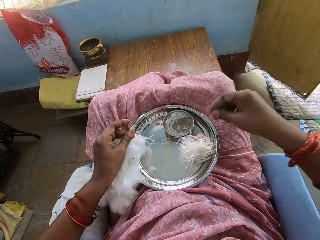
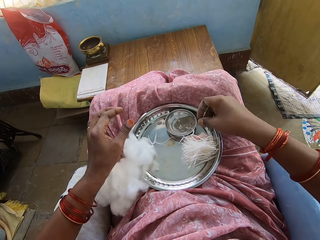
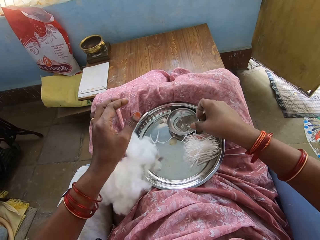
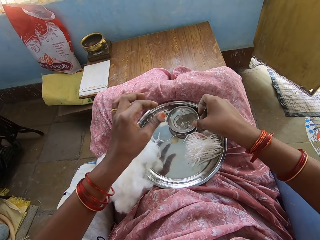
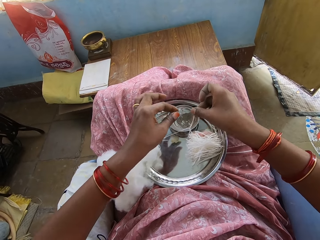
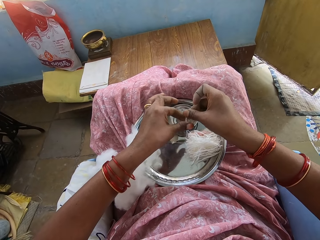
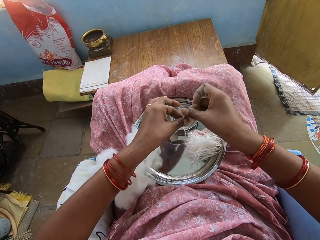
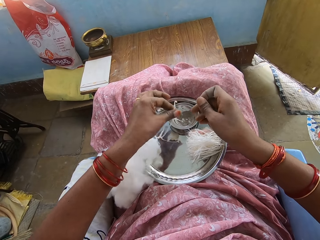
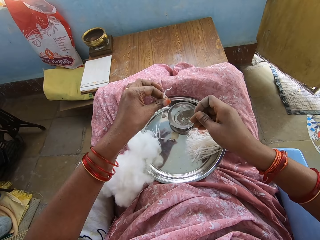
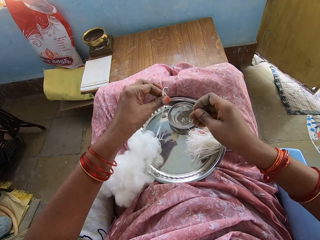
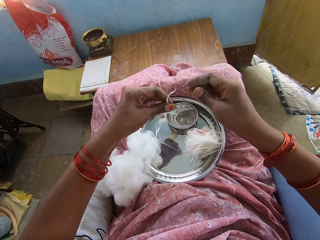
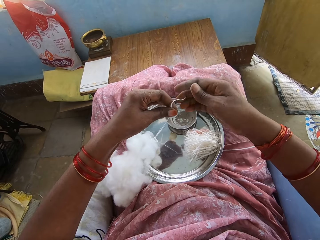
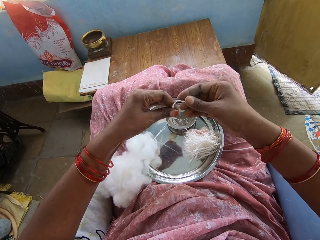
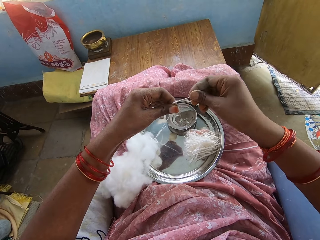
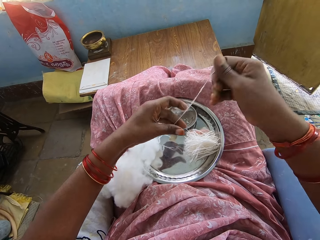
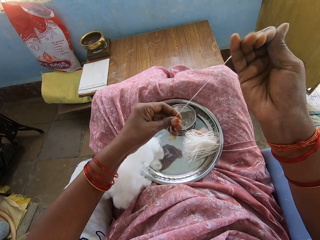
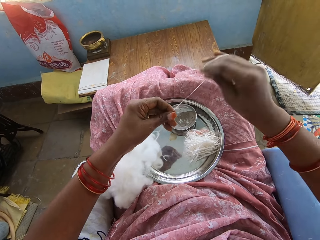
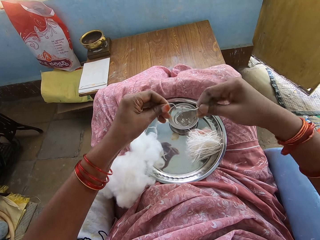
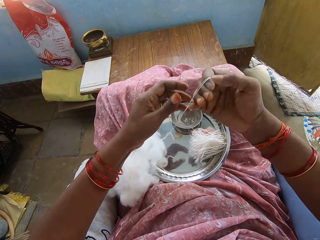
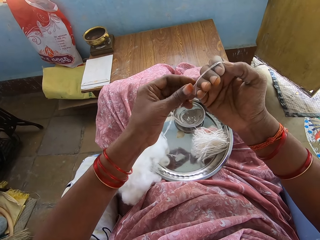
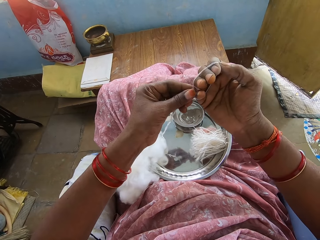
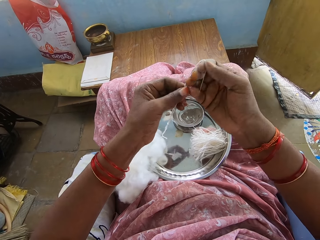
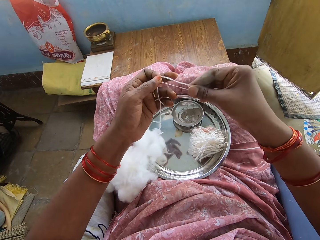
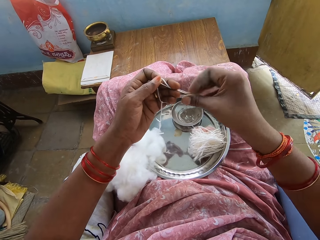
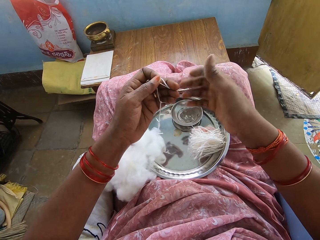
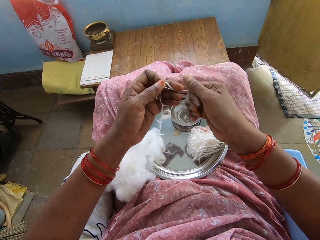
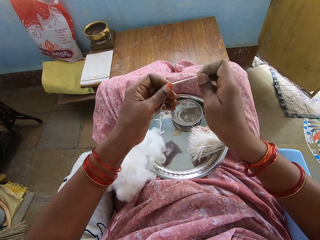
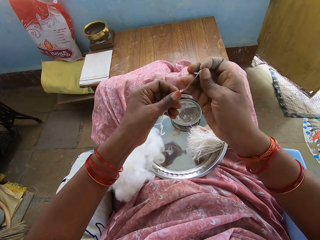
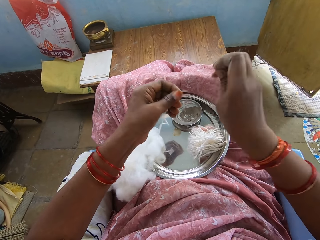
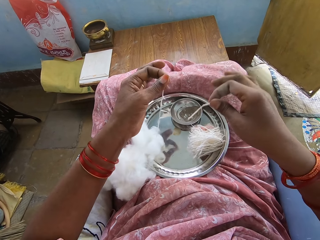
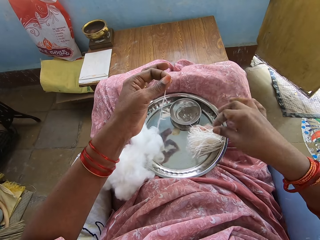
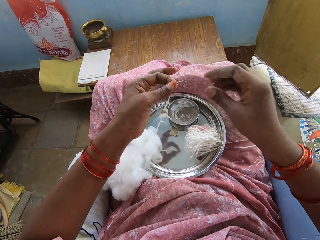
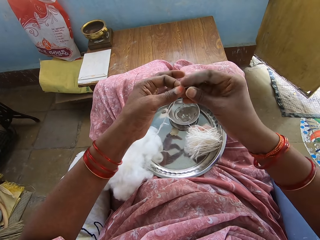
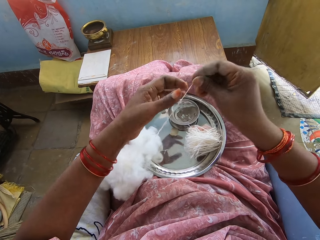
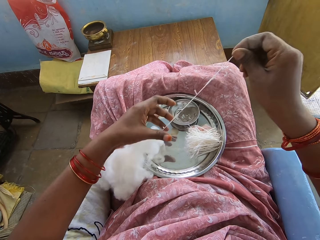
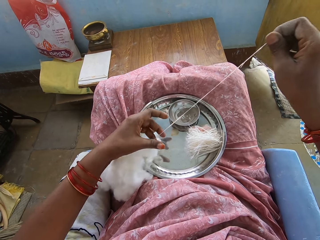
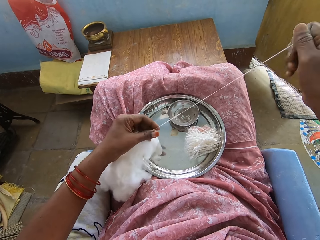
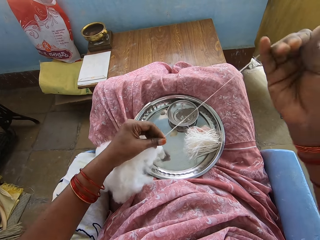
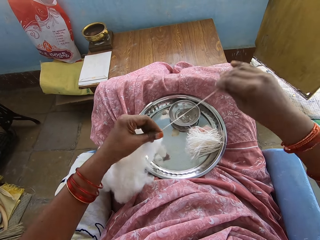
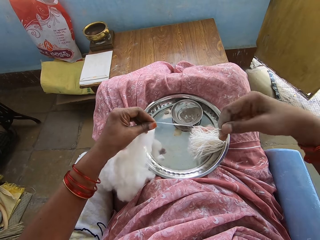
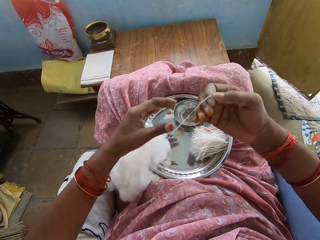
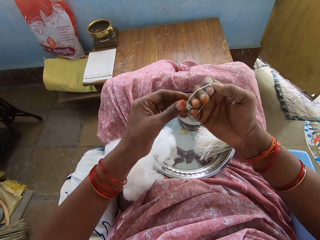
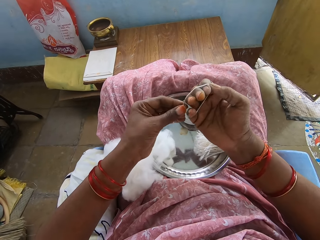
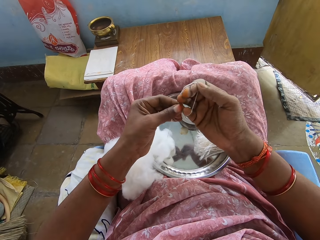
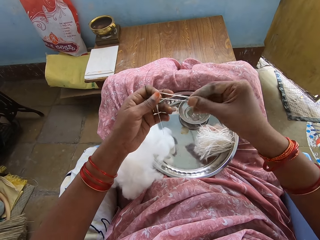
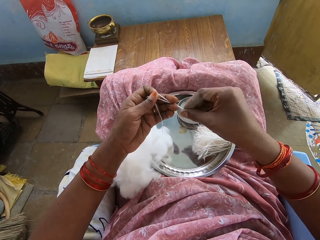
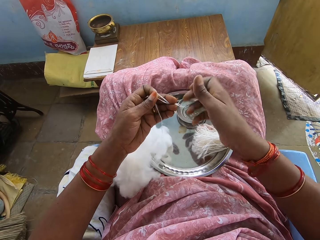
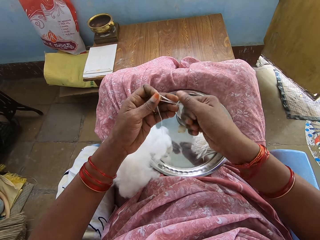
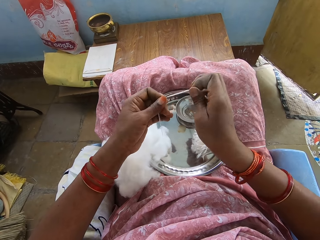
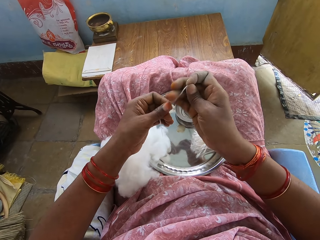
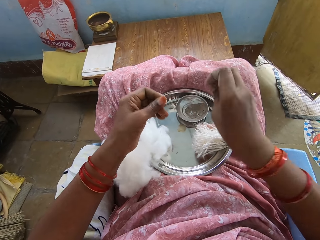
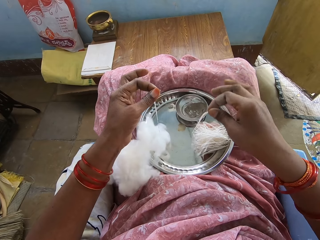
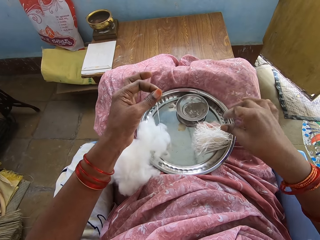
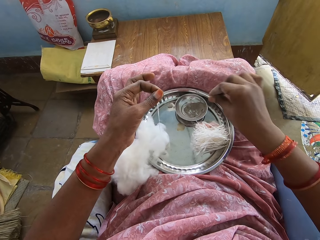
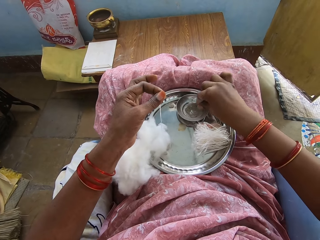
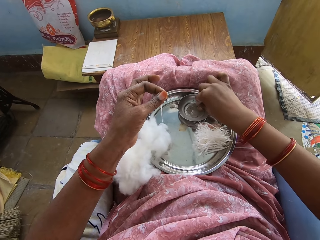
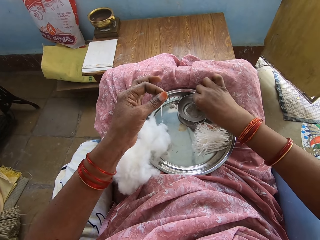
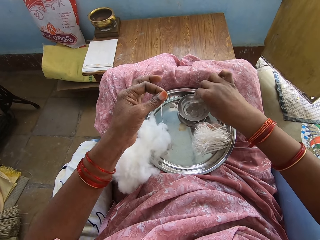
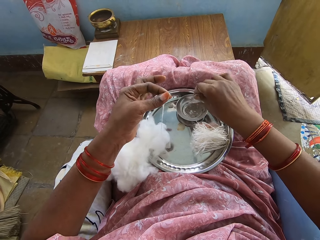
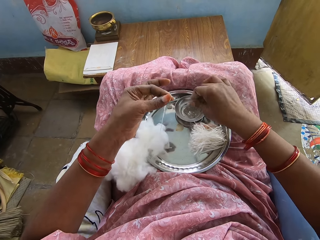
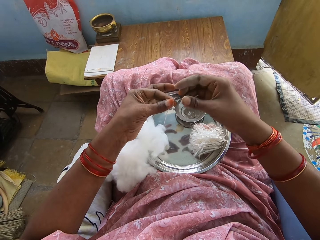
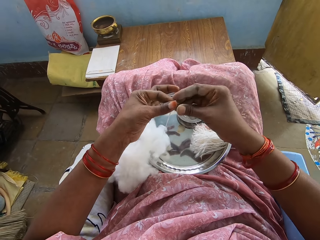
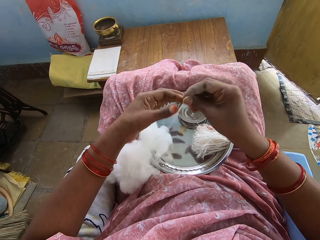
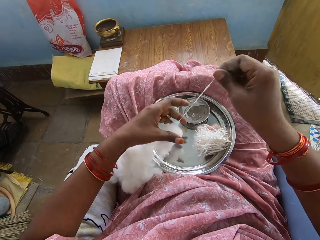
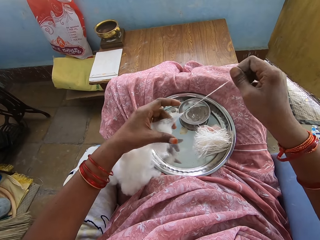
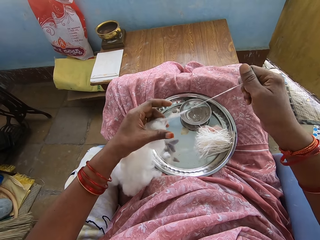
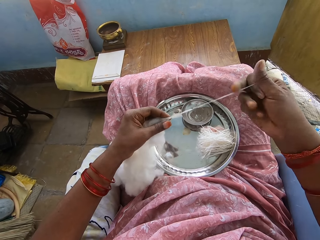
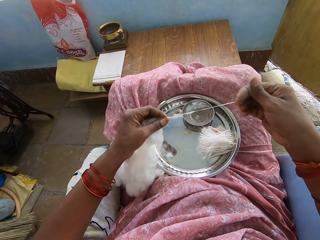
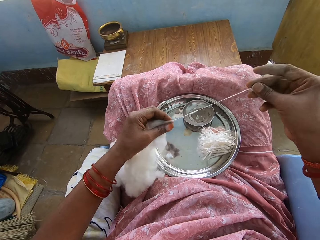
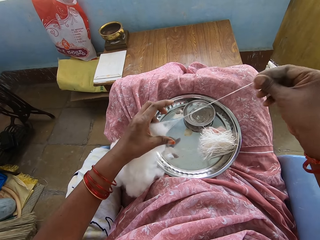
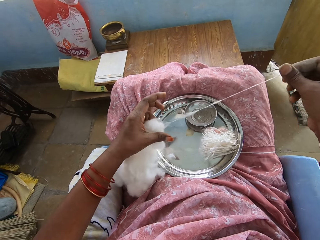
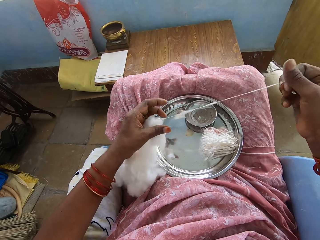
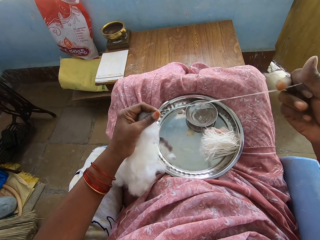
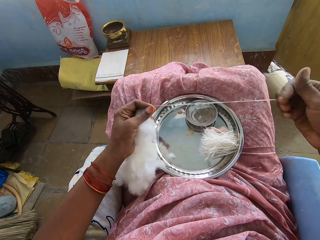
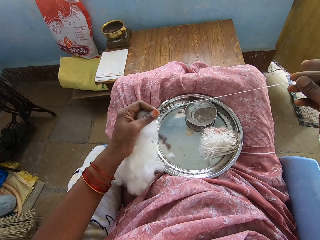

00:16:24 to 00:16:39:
The camera wearer picks the cotton from the tray. They spin the cotton with the hand, roll the cotton around the hand, and remove the cotton from the hand. They cut the cotton and put the cotton in the tray. They spin the cotton with the hand, pull the cotton, roll the cotton around the hand, and remove the cotton from the hand. They cut the cotton and put the cotton in the tray. They dip the hand in the liquid and pick powder from the bowl. They spin the cotton with the hand and pull the cotton.

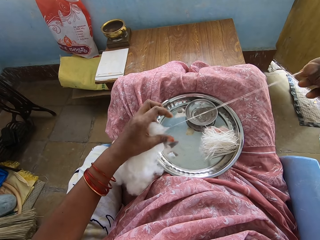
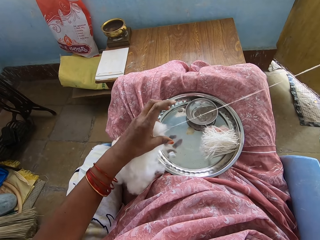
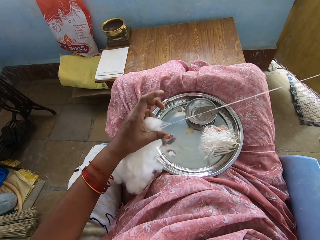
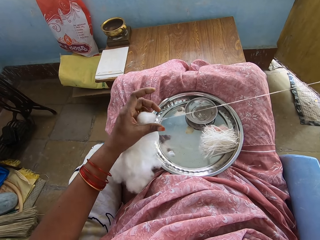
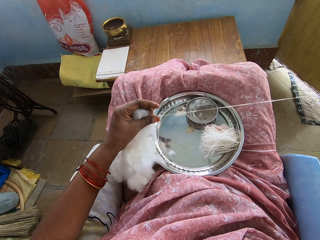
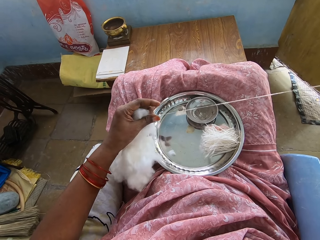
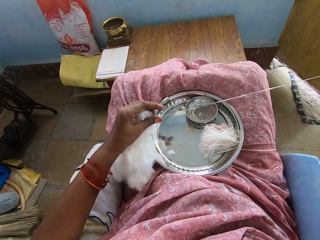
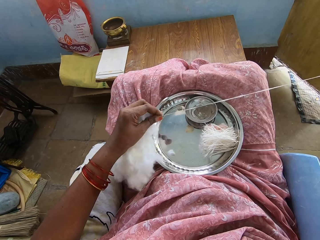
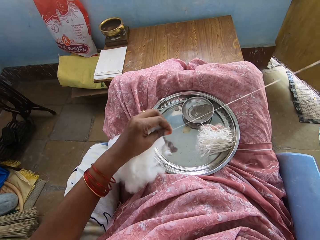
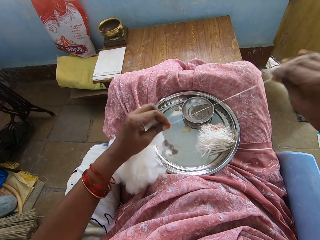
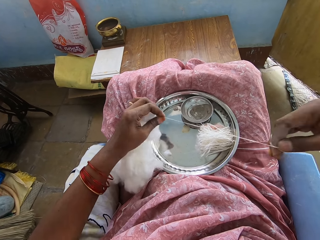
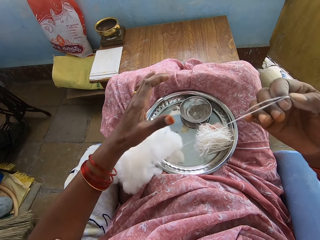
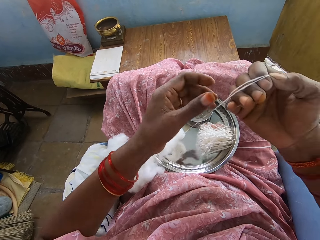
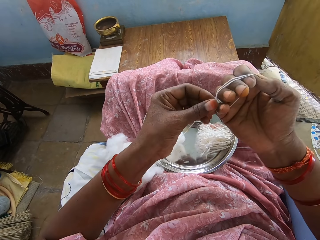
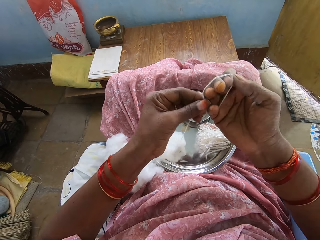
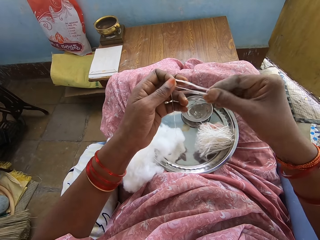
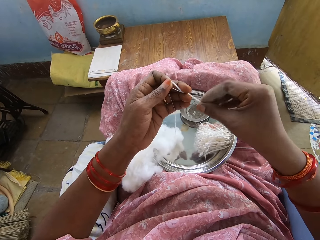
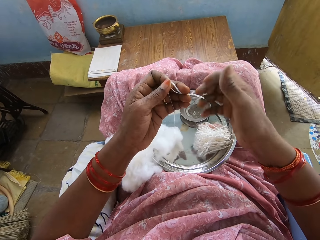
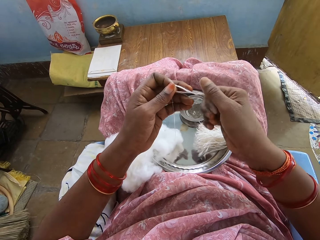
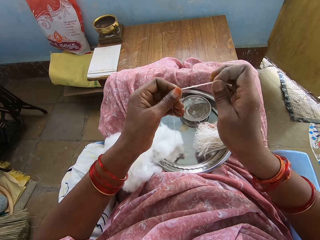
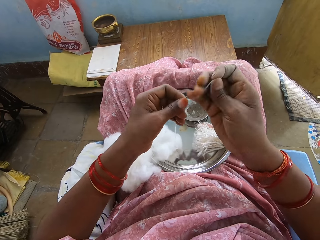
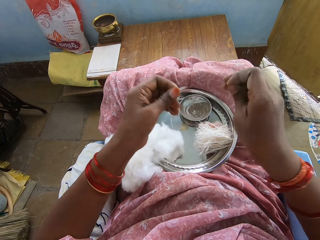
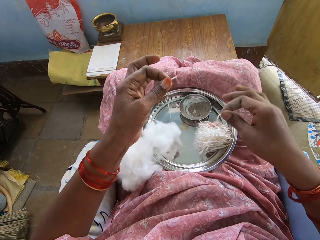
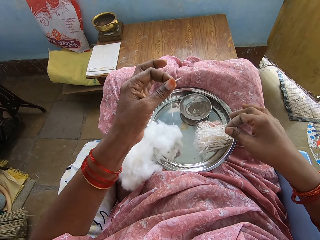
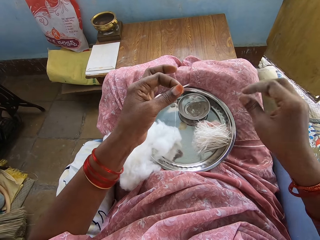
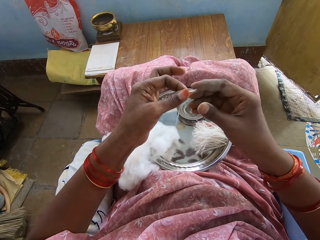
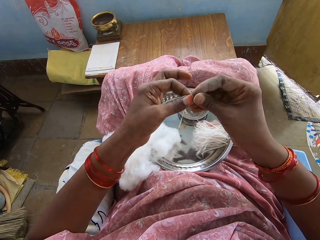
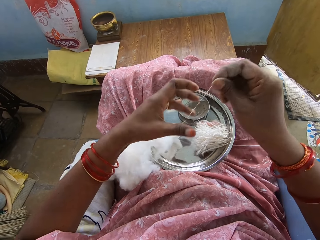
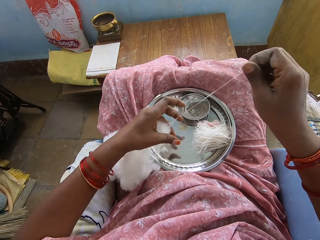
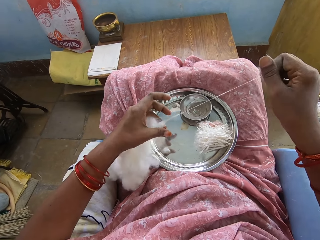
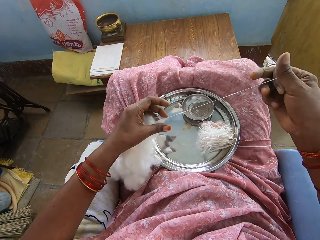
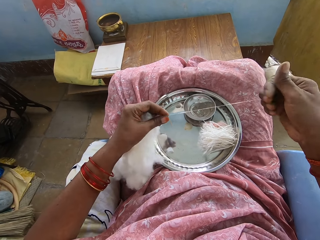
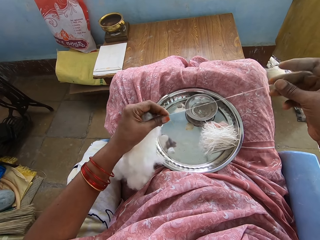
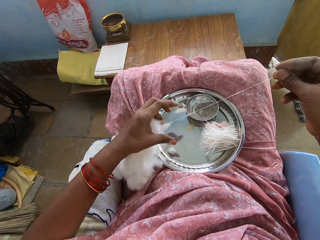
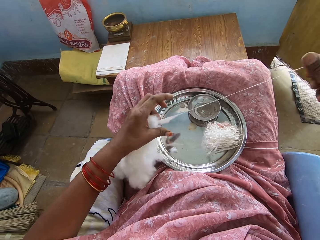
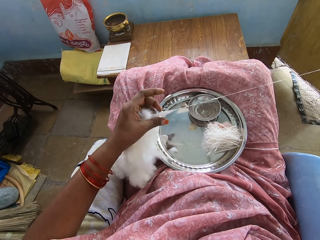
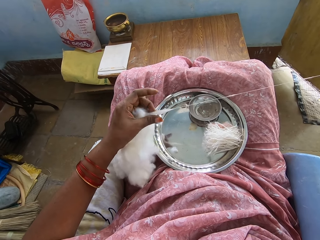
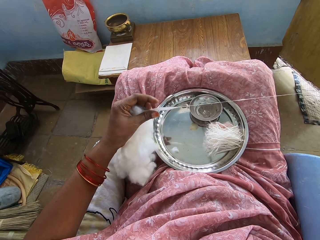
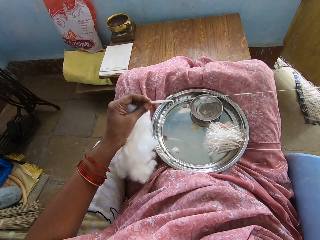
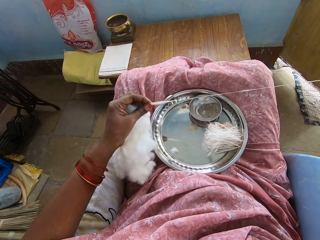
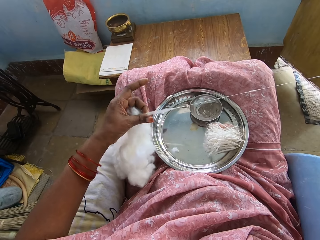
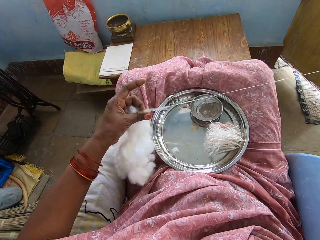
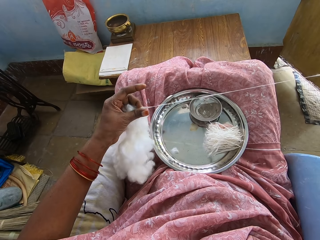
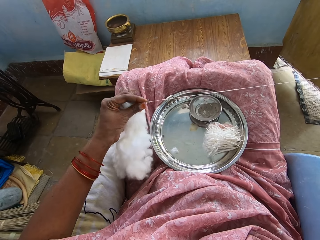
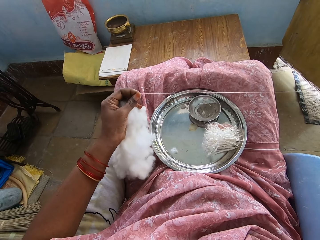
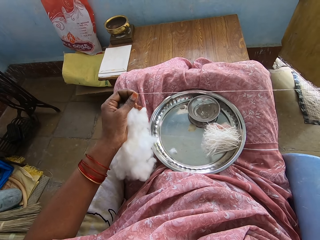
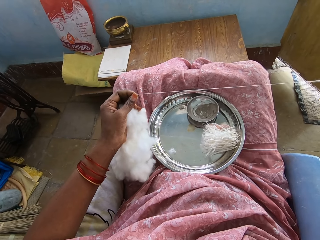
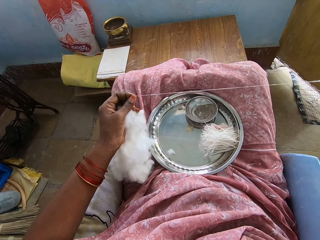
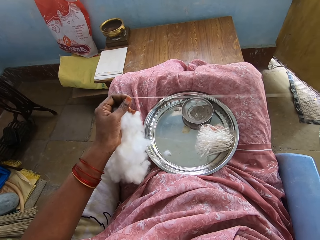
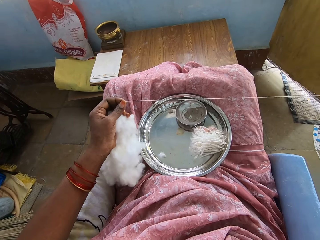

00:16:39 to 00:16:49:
The camera wearer rolls the cotton around the hand and removes the cotton from the hand. They cut the cotton and put the cotton in the tray. They spin the cotton with the hand and pull the cotton.
